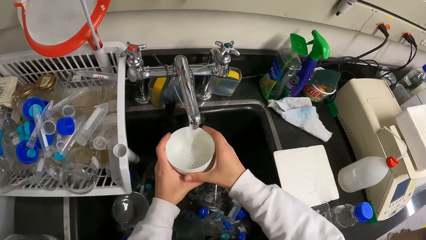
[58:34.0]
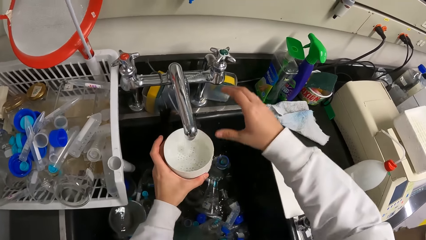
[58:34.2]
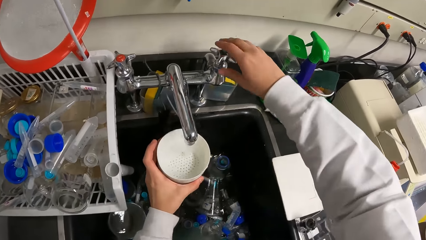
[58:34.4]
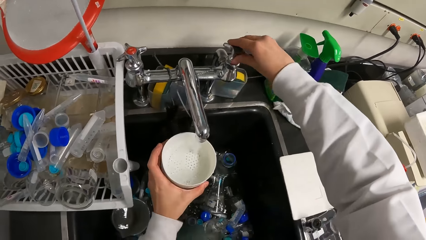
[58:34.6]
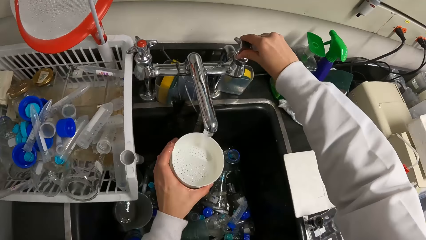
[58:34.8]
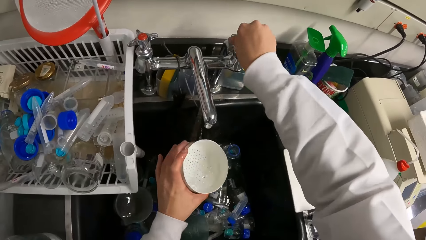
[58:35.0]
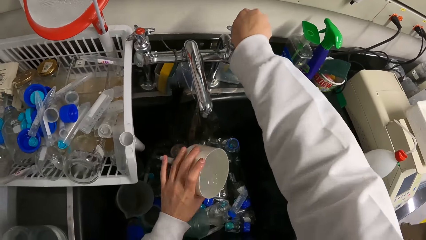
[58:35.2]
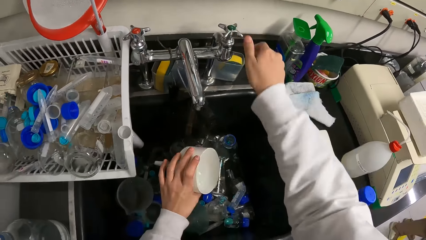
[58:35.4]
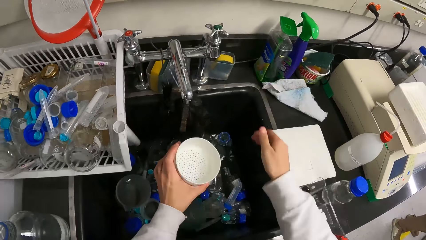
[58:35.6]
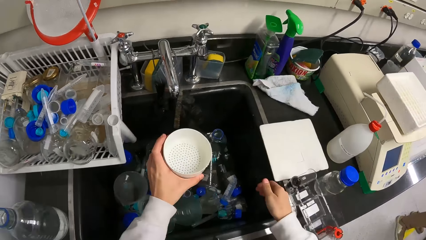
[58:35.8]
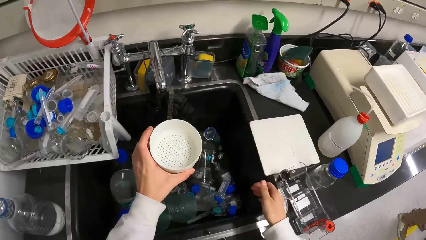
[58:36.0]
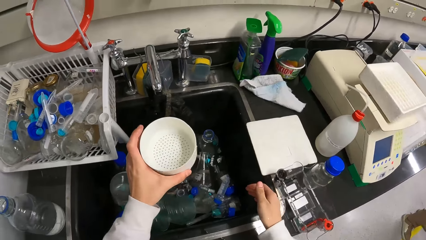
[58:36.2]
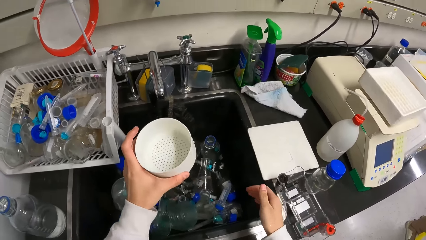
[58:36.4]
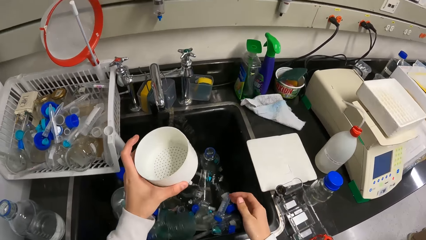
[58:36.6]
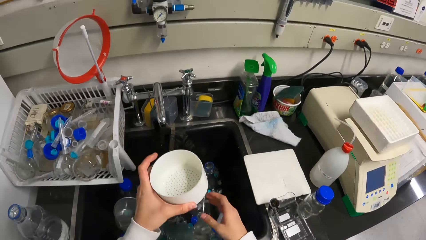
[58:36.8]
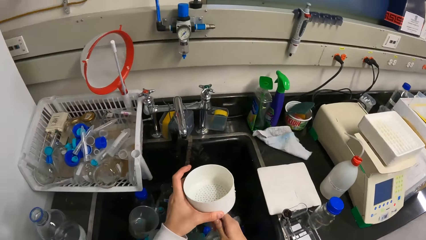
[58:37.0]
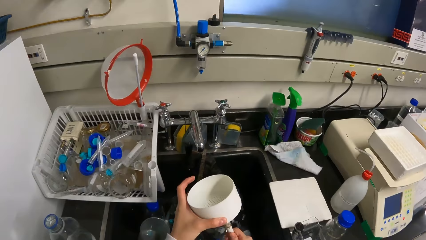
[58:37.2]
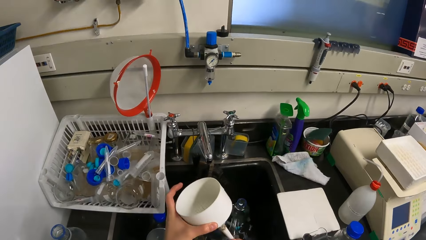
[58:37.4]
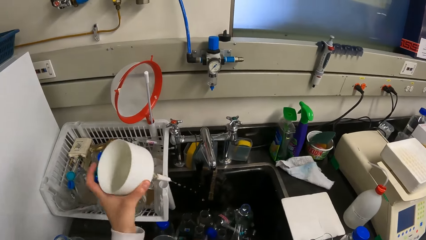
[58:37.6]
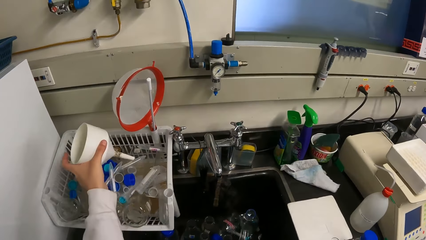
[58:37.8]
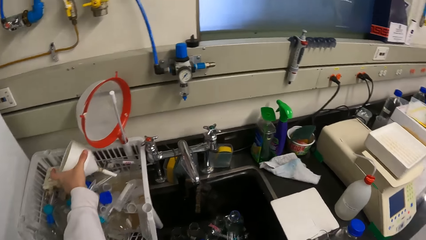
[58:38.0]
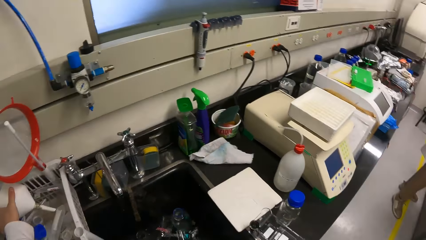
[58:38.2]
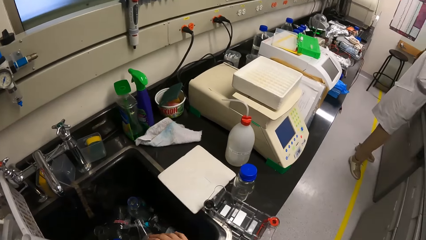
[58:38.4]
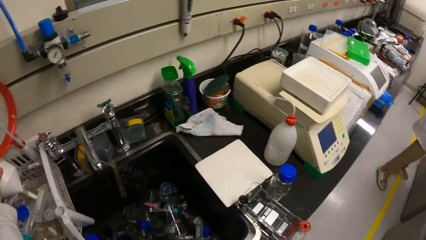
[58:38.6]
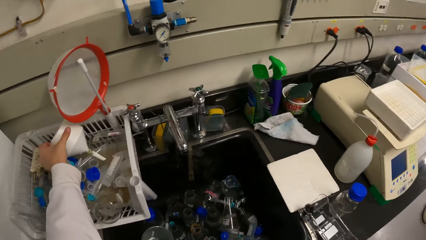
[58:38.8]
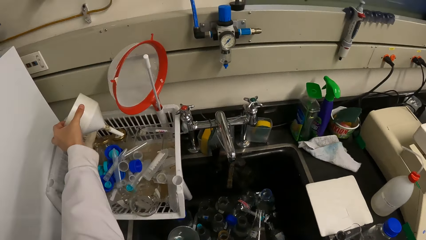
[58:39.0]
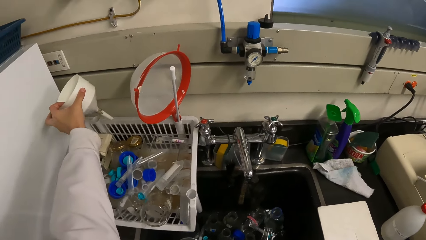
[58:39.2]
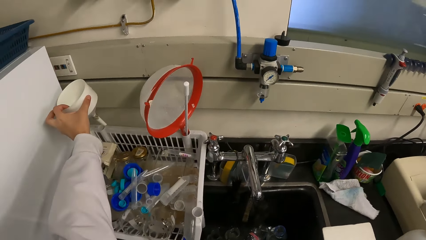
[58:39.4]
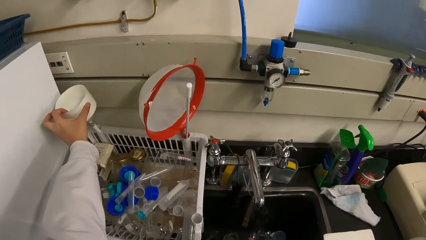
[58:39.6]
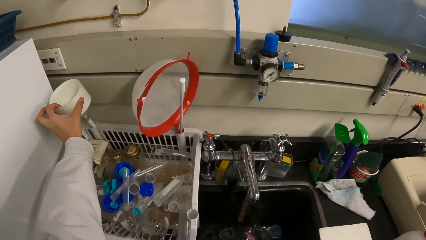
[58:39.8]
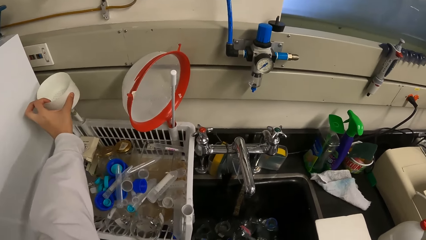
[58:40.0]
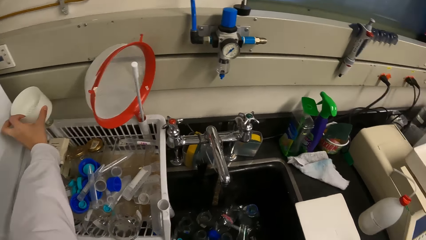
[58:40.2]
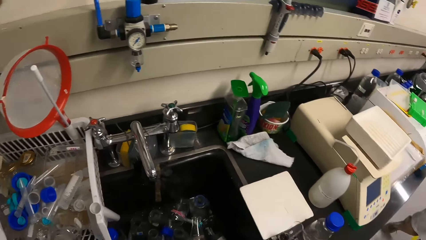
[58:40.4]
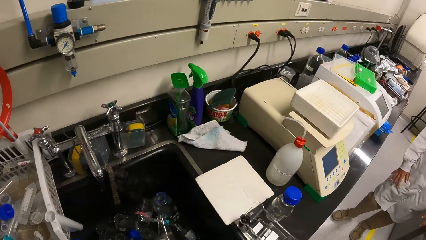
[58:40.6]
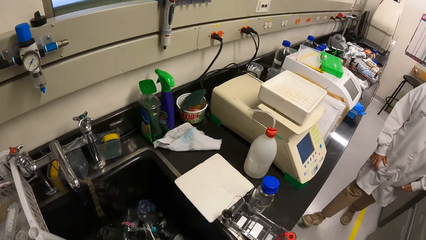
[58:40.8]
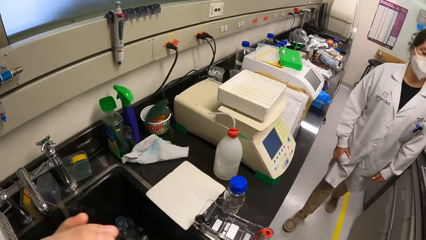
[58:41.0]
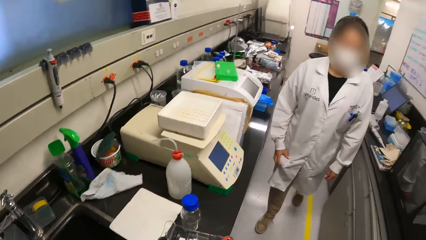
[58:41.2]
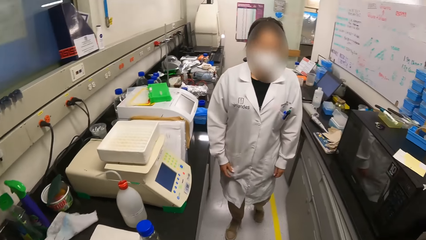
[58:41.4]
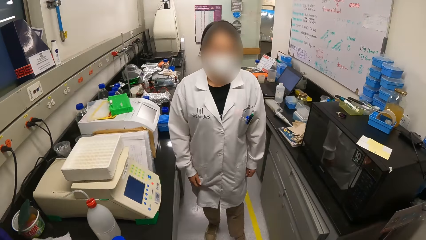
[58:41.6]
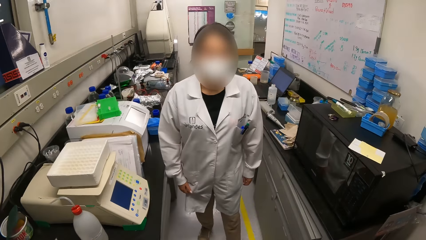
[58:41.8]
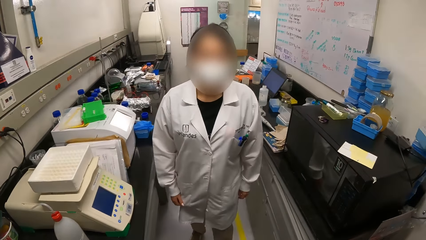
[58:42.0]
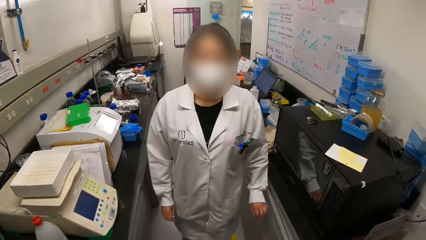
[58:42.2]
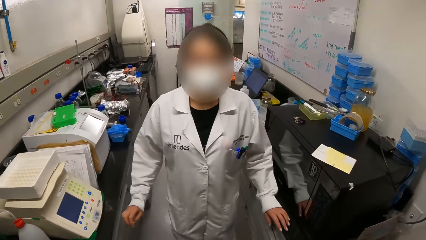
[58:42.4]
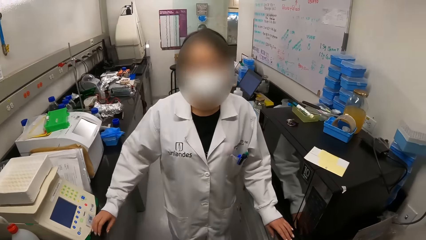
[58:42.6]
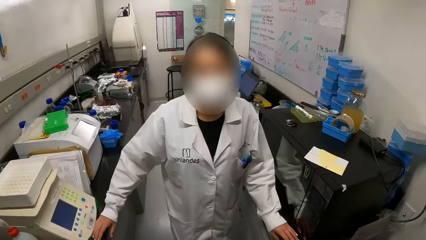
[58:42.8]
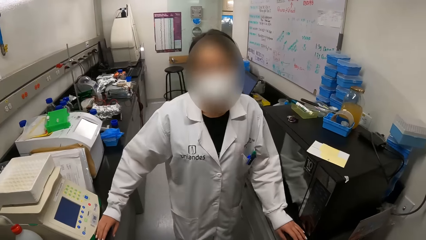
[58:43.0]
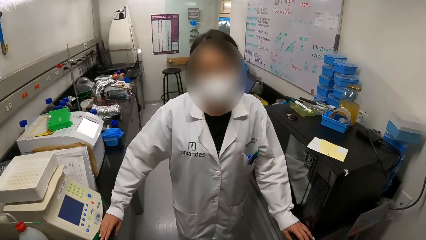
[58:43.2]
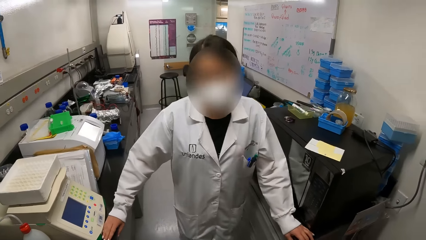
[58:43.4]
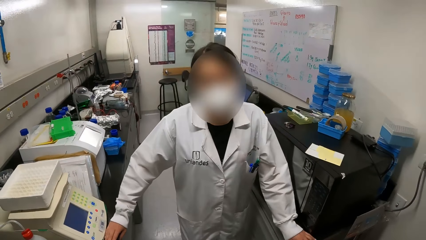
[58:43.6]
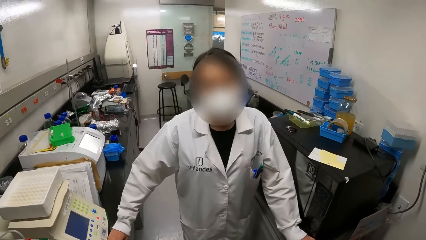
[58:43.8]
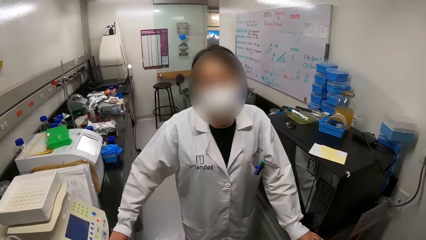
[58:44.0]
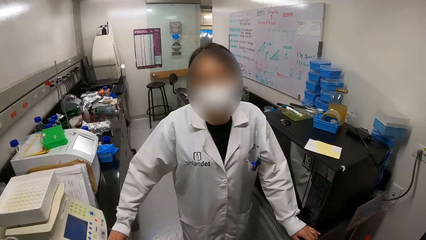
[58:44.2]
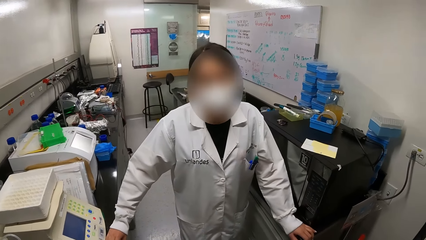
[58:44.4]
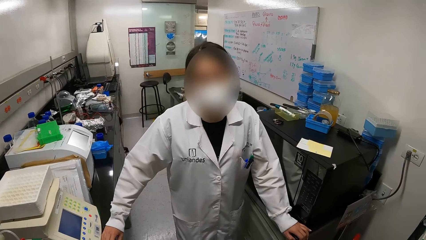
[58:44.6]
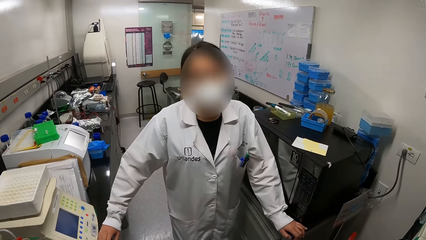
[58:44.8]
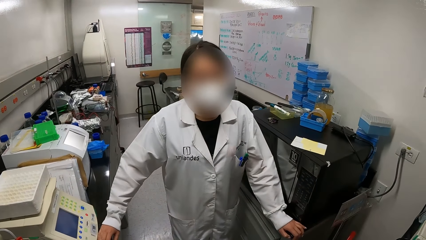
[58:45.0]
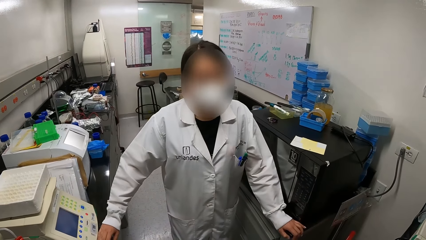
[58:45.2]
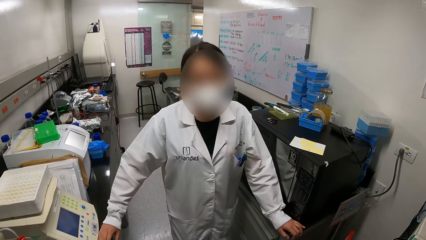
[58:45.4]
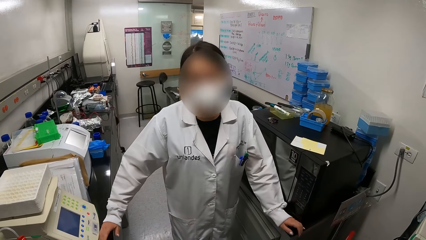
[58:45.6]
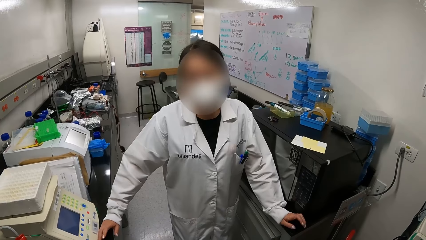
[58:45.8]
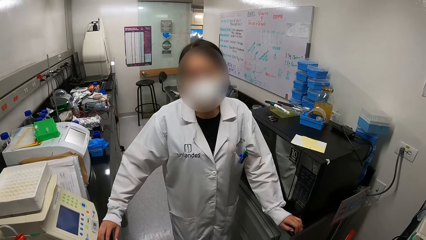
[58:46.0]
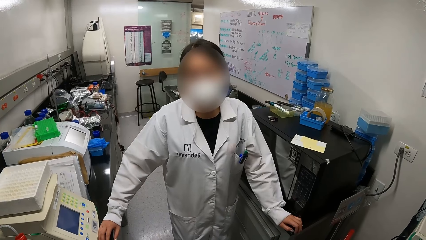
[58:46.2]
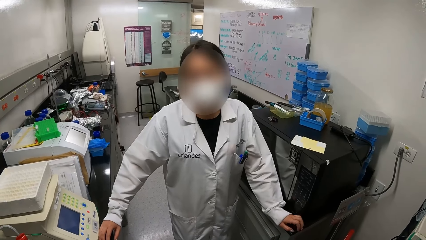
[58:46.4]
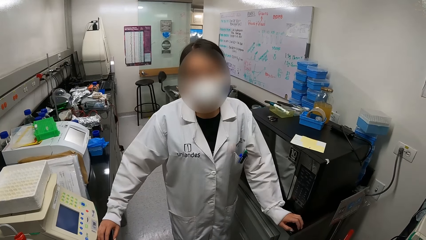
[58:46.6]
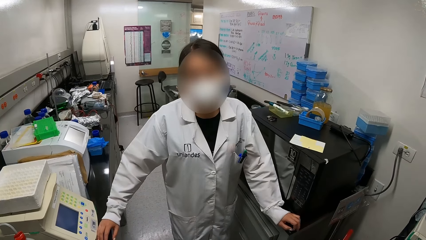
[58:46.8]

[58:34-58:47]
The camera wearer closes a faucet. They shake a funnel in the sink and put the funnel in a rack. They converse with a person.

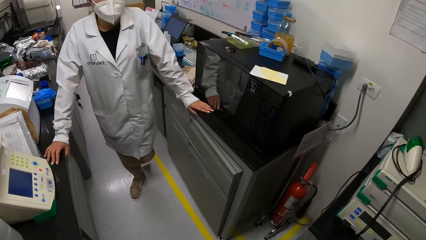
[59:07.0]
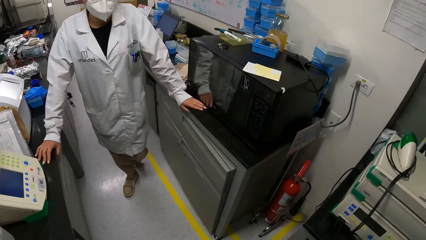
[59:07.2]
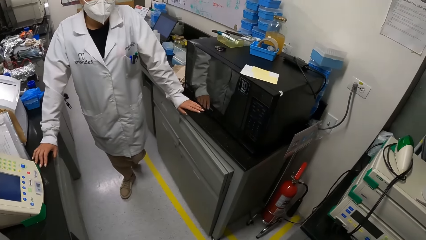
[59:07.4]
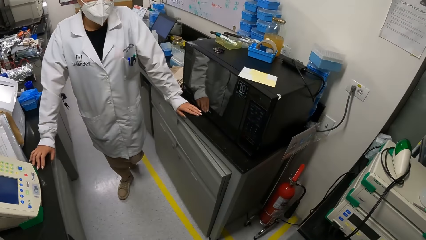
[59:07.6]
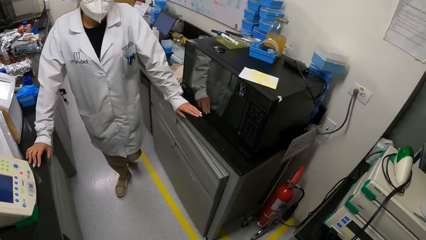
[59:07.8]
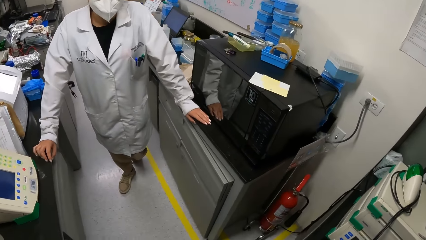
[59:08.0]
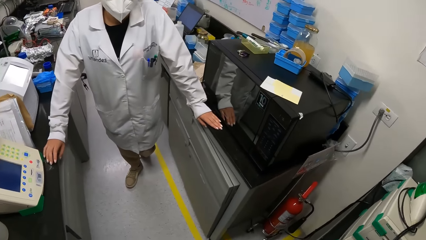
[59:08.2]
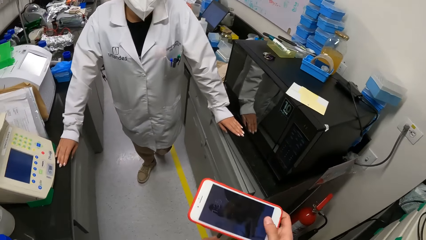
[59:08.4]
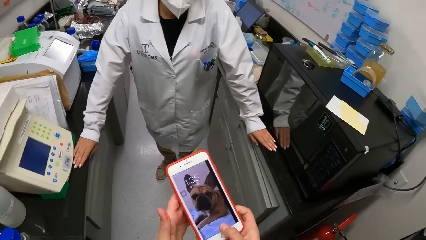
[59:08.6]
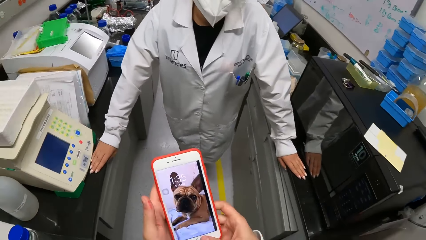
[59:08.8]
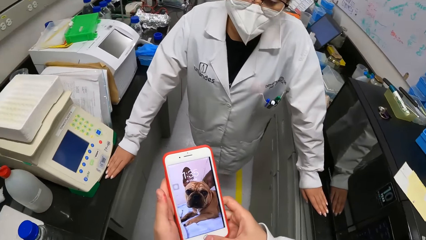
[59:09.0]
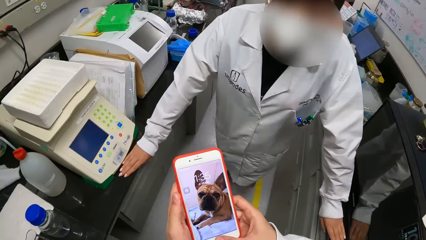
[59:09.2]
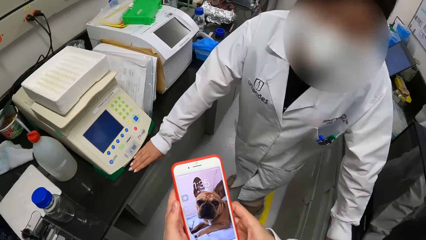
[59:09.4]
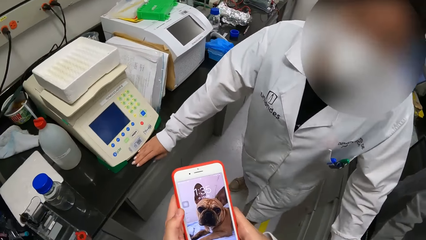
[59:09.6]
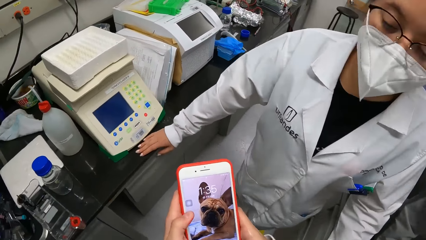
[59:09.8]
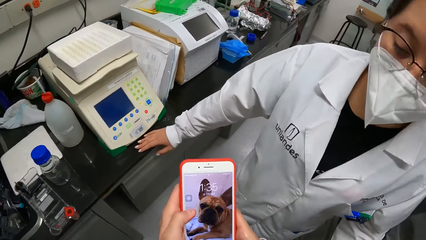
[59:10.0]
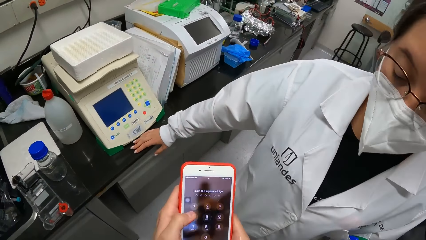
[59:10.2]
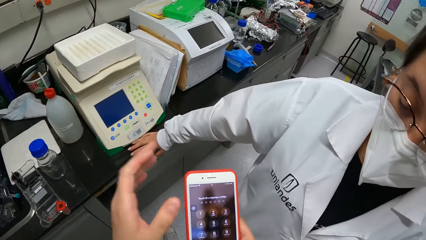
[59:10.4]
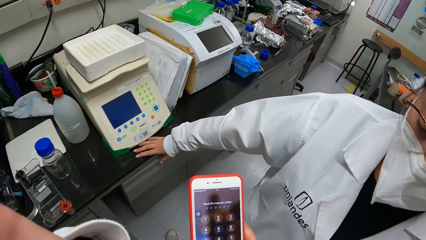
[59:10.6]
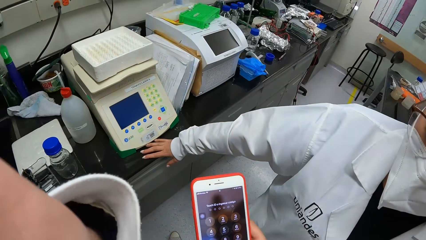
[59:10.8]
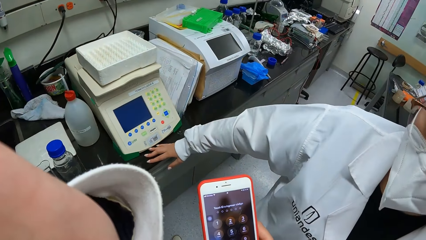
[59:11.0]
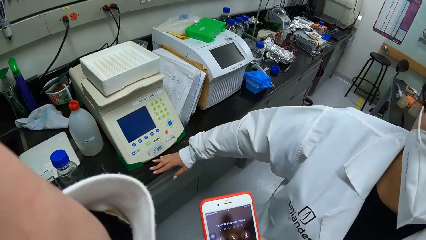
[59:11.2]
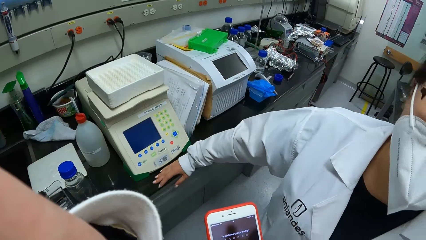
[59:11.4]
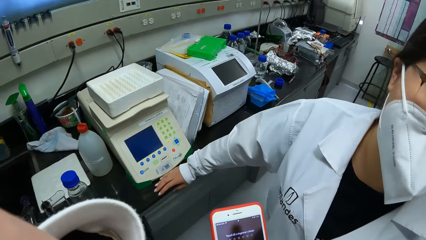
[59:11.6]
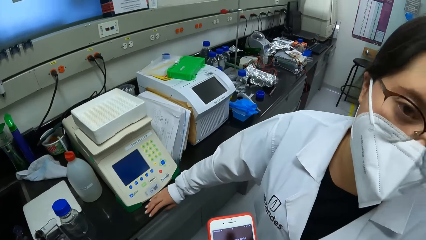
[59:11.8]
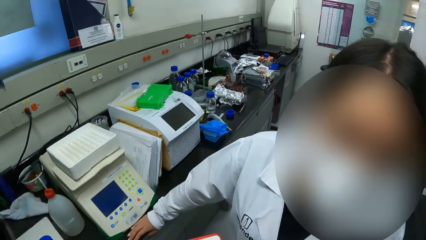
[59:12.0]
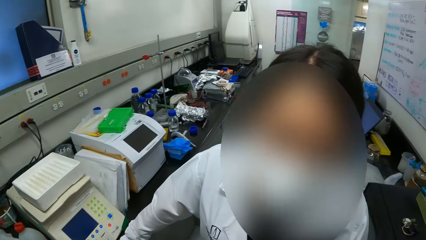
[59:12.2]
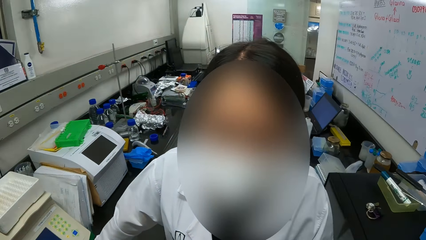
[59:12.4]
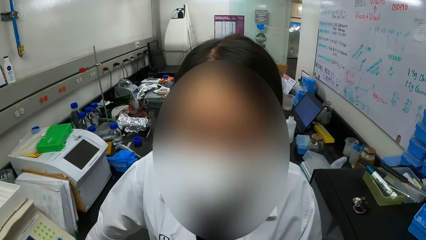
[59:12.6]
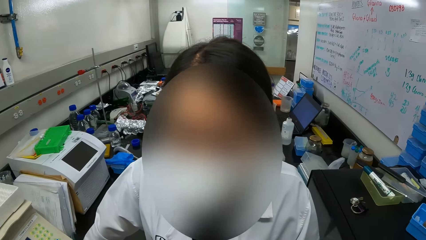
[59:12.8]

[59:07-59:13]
The camera wearer holds a phone. He looks at the phone and uses the phone. He adjusts a camera and scratches his head with his left hand. He converses with a person.
